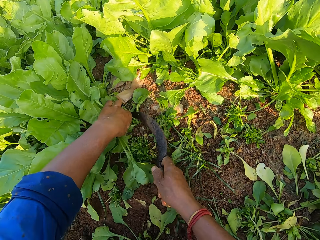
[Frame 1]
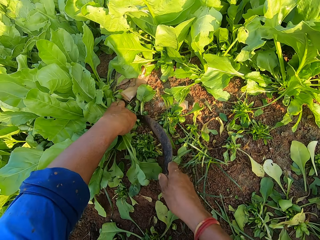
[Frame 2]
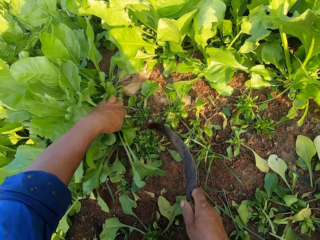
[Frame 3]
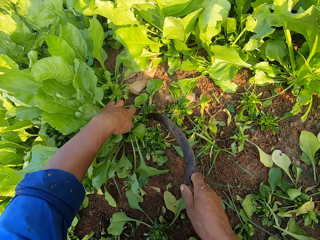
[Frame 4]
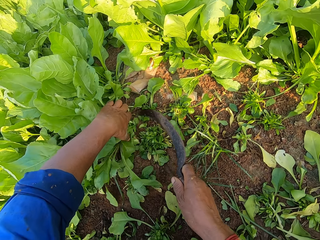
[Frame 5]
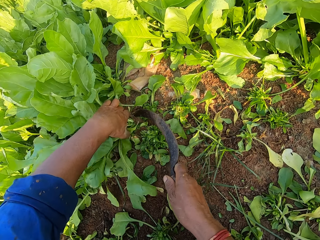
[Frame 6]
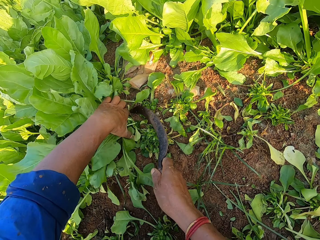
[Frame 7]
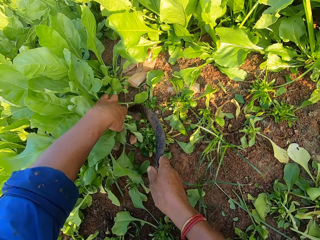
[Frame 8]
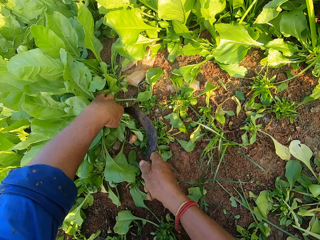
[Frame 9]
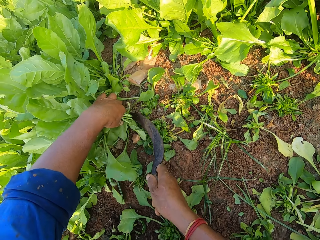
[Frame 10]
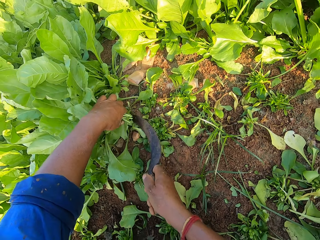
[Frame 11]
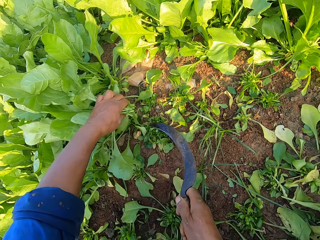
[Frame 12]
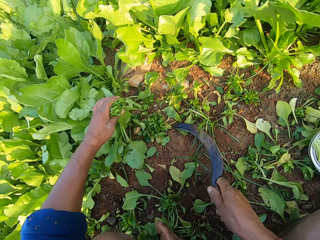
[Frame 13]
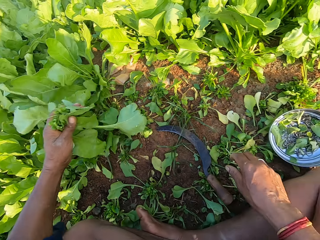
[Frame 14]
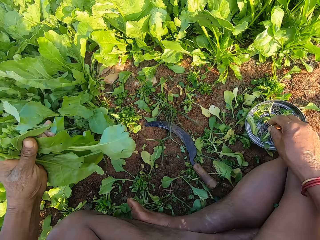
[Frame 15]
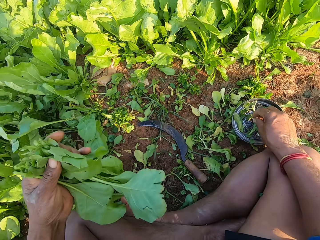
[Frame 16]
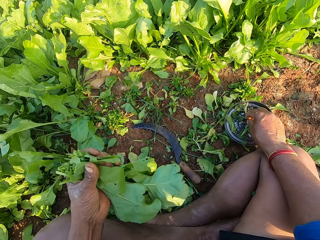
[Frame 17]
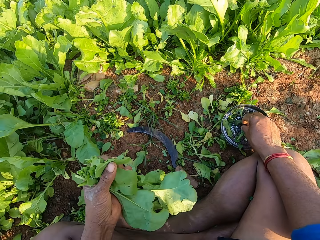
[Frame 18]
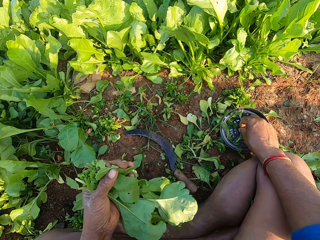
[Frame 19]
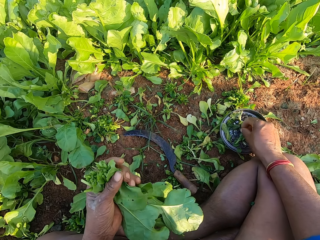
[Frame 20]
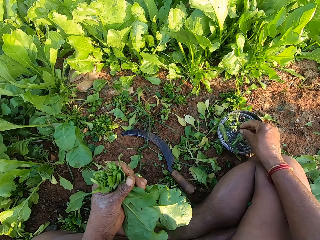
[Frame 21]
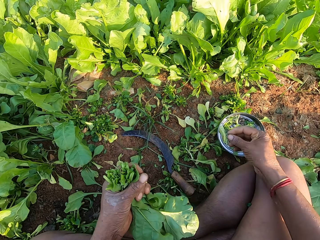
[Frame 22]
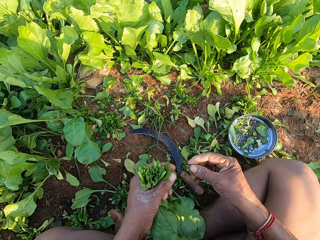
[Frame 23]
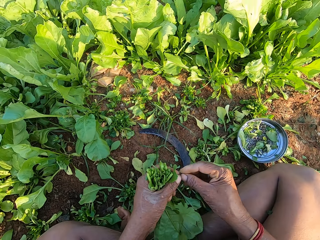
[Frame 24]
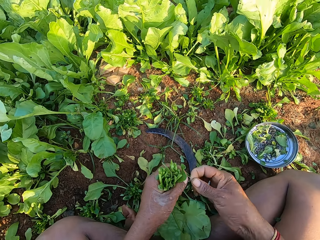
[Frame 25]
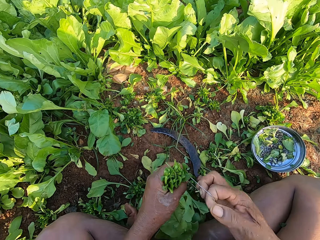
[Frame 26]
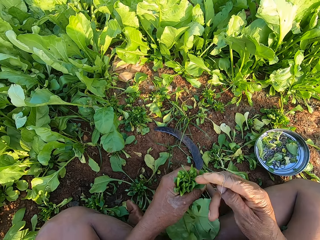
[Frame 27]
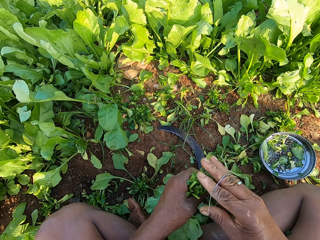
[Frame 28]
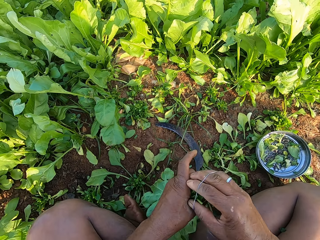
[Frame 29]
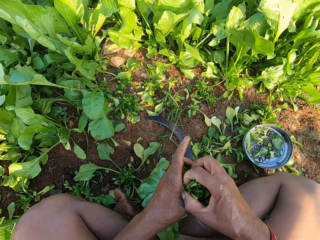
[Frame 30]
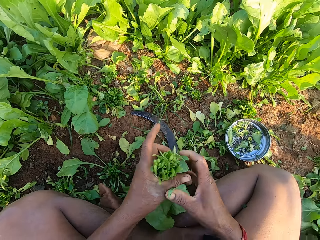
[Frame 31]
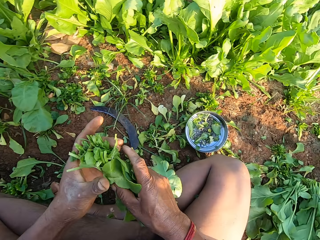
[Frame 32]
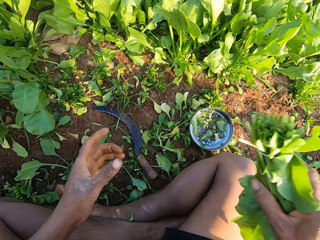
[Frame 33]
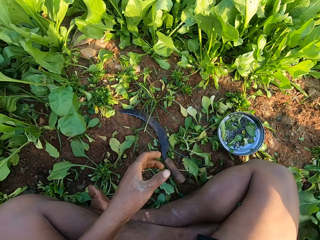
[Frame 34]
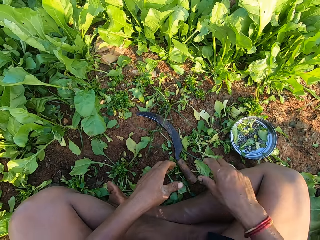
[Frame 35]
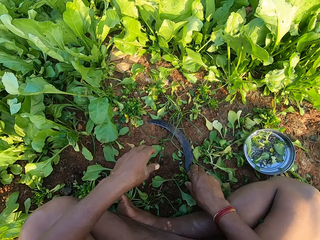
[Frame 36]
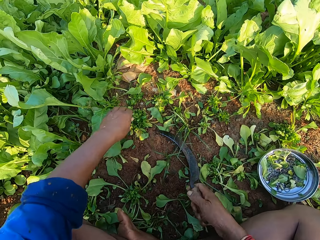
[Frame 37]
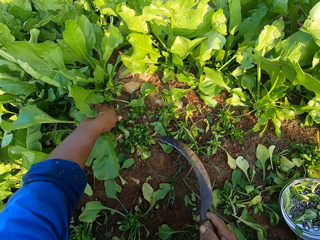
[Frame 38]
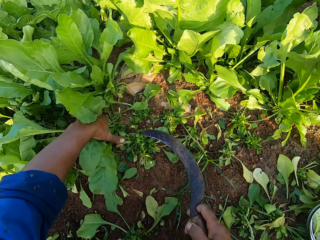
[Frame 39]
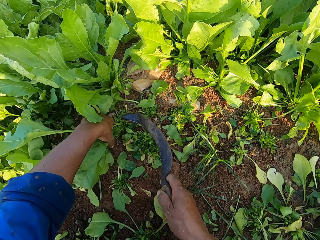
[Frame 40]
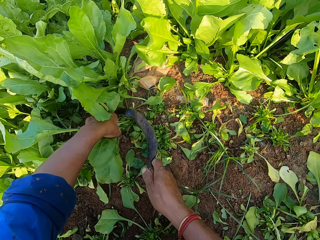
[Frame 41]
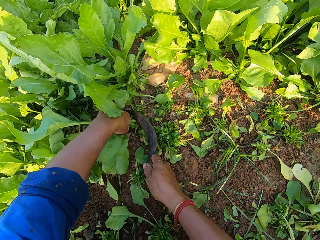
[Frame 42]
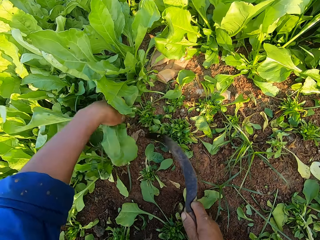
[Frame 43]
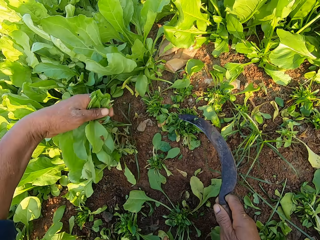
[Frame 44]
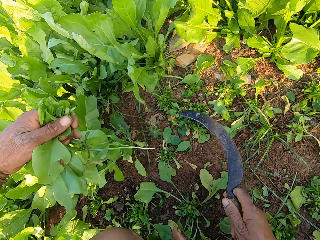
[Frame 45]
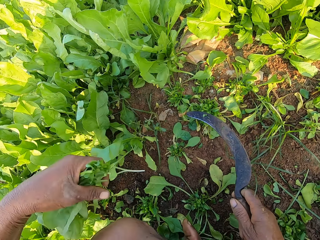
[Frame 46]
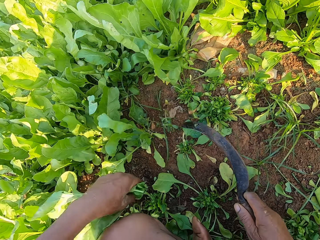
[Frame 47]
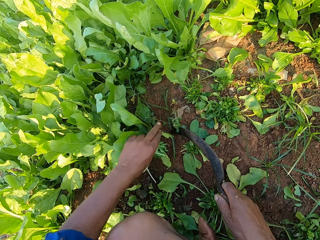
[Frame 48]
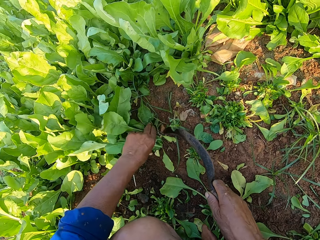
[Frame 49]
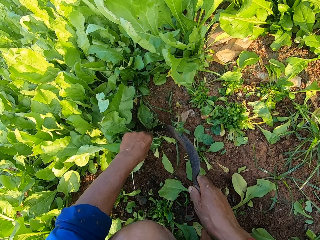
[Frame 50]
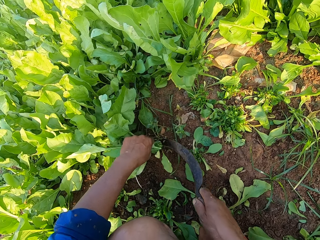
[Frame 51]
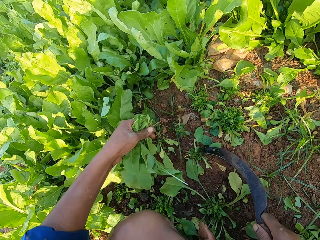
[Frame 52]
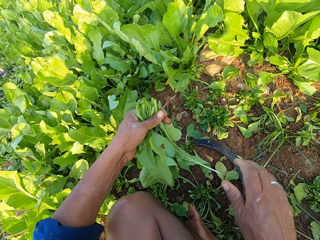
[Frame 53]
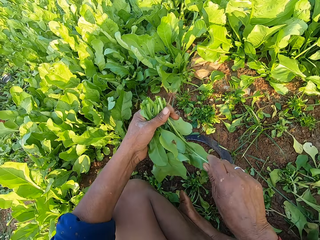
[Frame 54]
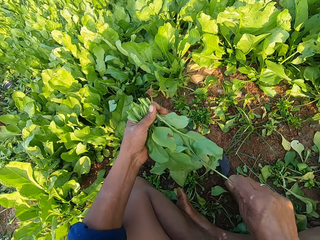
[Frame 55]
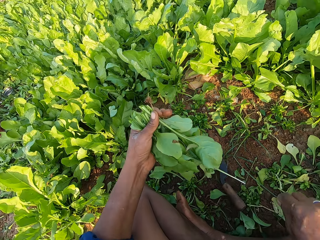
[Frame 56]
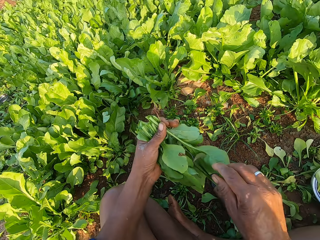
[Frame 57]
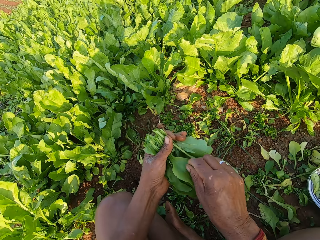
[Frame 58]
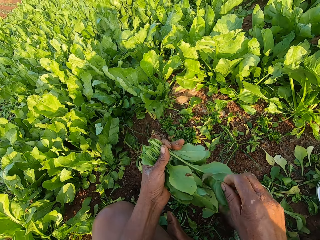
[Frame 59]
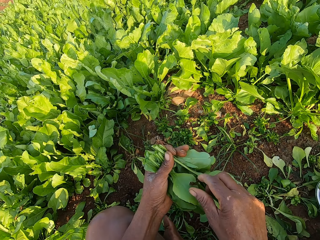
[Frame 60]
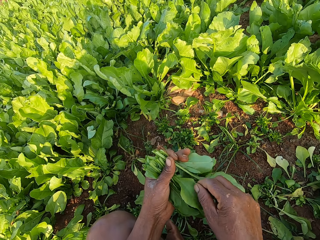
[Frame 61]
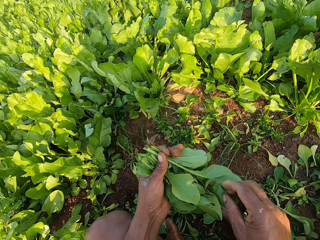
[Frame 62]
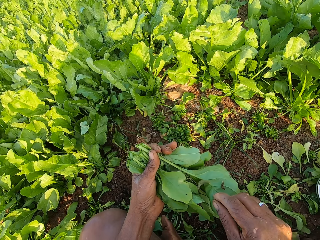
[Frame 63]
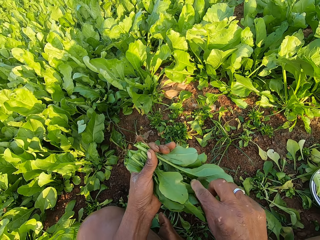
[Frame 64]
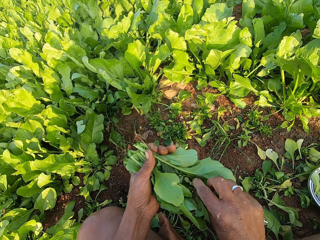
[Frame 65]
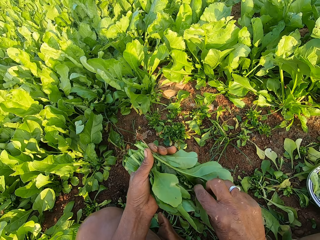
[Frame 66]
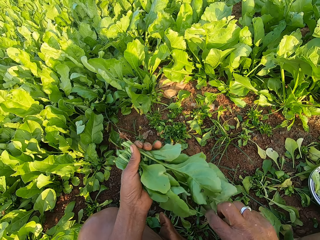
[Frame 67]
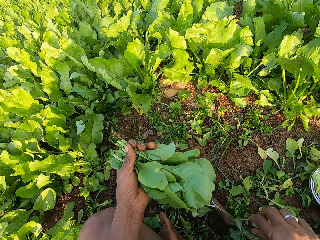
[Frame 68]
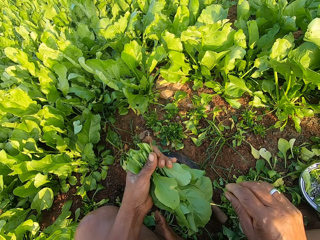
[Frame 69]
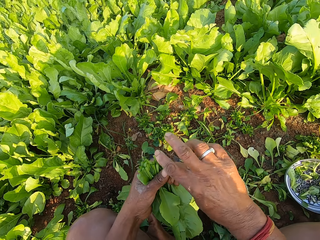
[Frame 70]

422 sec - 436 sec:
The camera wearer cuts the collard green leaves in his left hand with a sickle in his right hand. He drops the sickle on the ground with his right hand. He picks a rubber band from the lid on the ground with his right hand. He pulls the rubber band with both hands. He ties the collard green leaves in his left hand with the rubber band in his right hand. He passes the collard green leaves from his left hand to his right hand. He throws the collard green to the ground with his right hand. He picks the sickle from the ground with his right hand. He holds some collard green leaves with his left hand. He cuts the collard green leaves in his left hand with the sickle in his right hand. He holds the collard green leaves with his left hand. He cuts the collard green leaves in his left hand with the sickle in his right hand. He drops the sickle on the ground with his right hand. He pulls some collard green leaves from his left hand to the ground with his right hand.

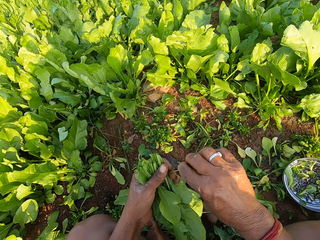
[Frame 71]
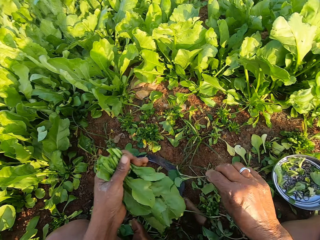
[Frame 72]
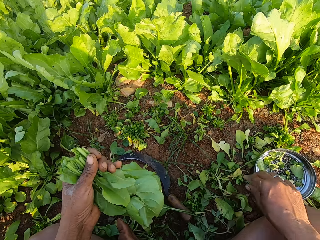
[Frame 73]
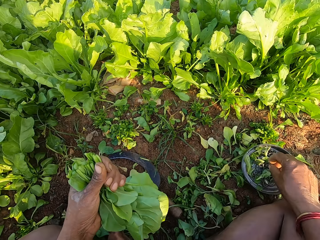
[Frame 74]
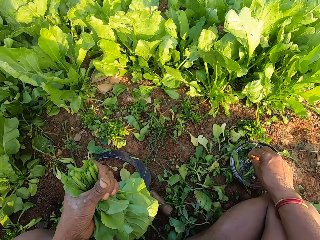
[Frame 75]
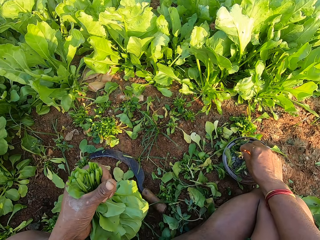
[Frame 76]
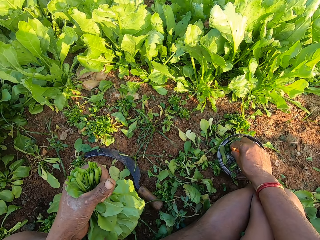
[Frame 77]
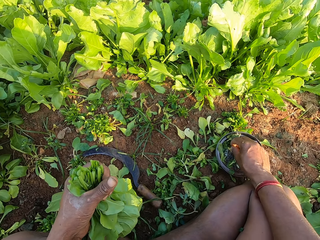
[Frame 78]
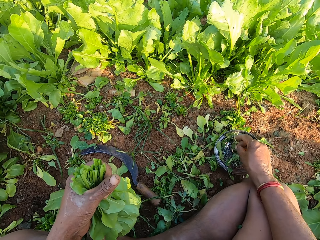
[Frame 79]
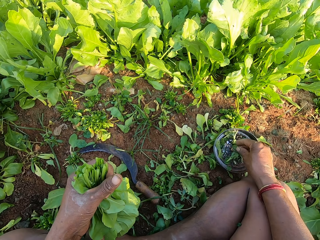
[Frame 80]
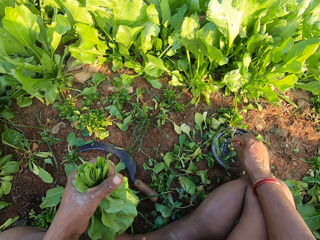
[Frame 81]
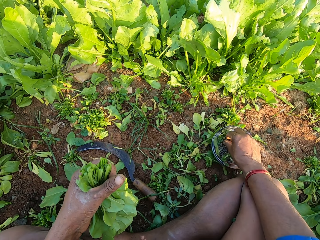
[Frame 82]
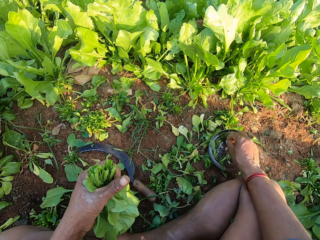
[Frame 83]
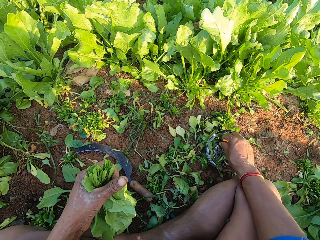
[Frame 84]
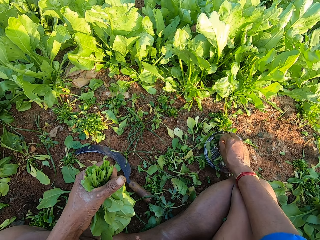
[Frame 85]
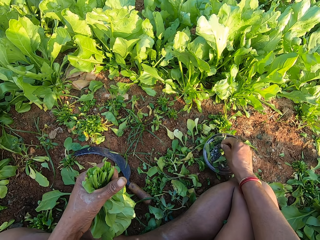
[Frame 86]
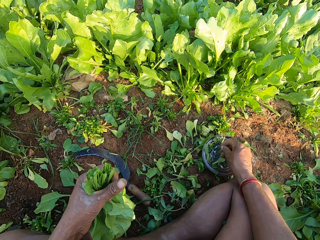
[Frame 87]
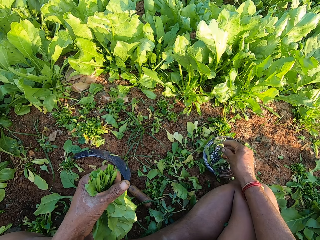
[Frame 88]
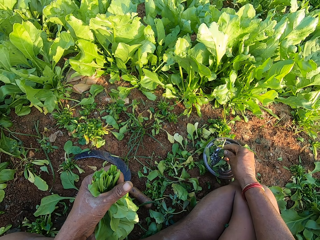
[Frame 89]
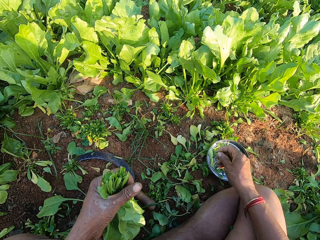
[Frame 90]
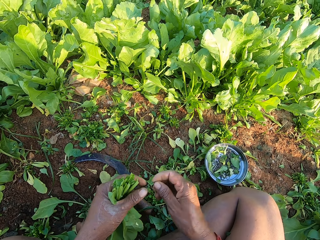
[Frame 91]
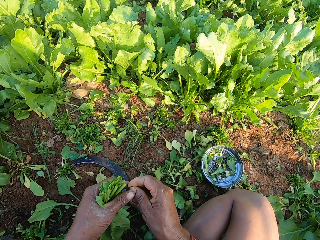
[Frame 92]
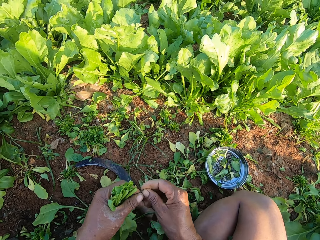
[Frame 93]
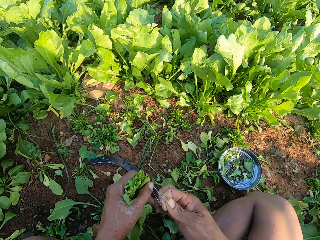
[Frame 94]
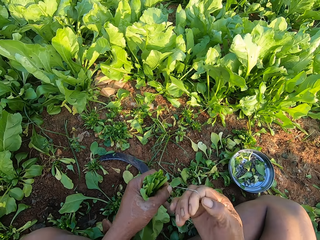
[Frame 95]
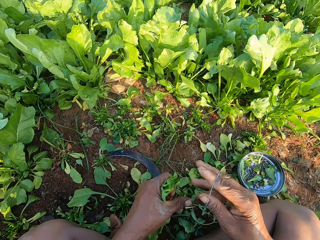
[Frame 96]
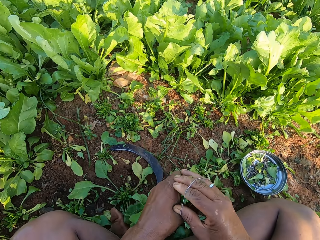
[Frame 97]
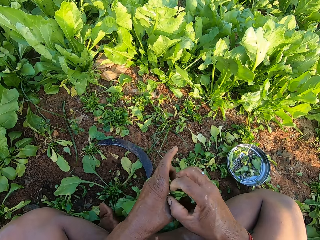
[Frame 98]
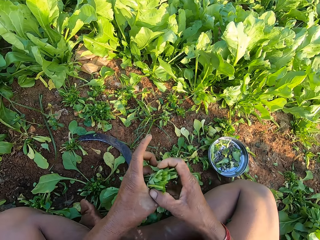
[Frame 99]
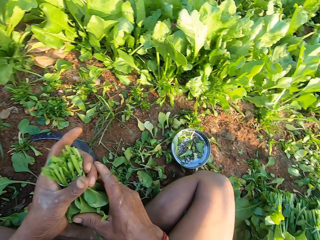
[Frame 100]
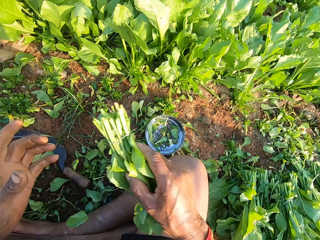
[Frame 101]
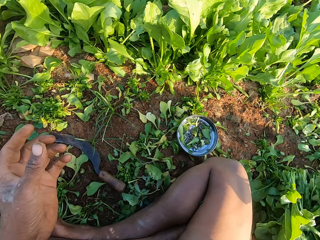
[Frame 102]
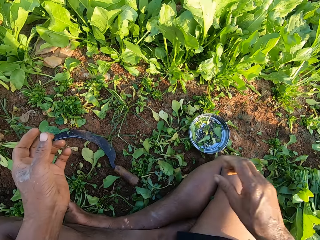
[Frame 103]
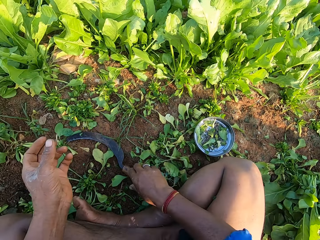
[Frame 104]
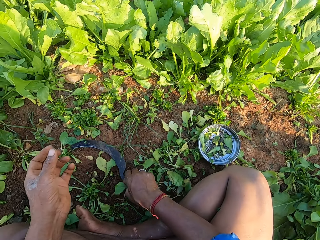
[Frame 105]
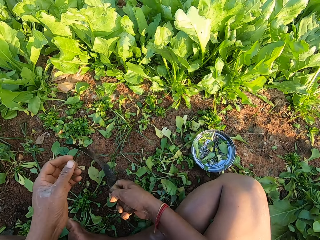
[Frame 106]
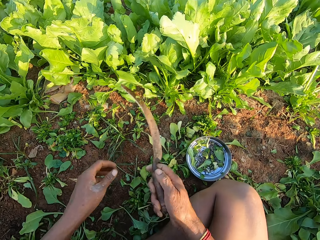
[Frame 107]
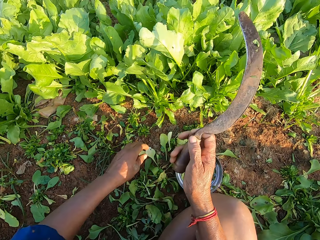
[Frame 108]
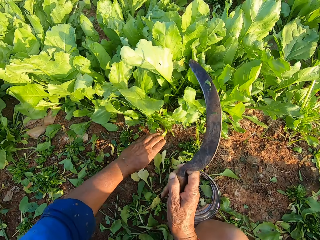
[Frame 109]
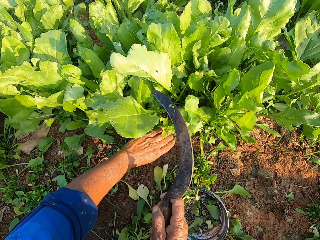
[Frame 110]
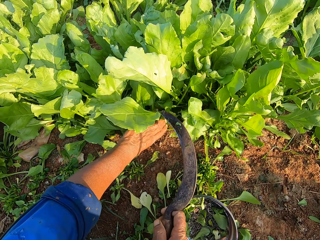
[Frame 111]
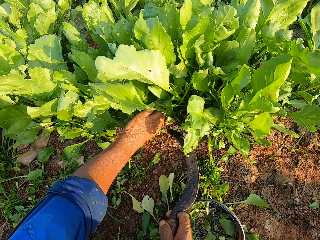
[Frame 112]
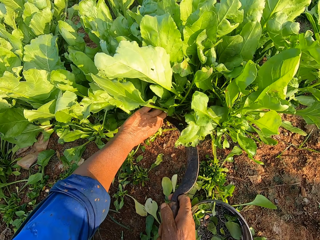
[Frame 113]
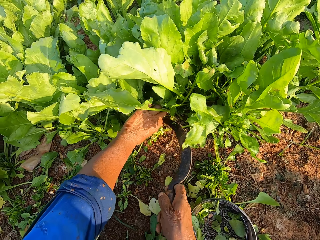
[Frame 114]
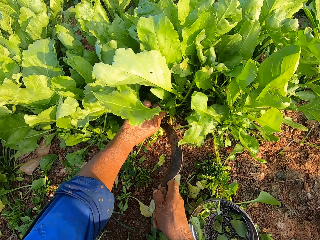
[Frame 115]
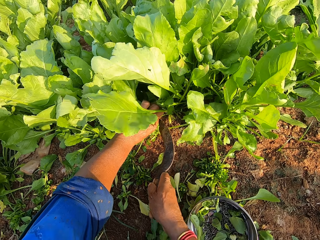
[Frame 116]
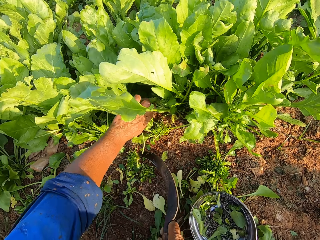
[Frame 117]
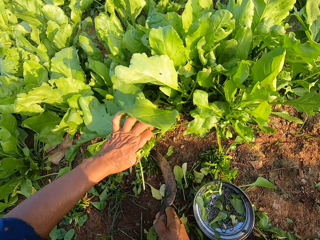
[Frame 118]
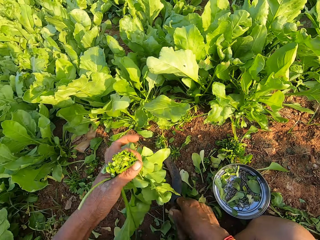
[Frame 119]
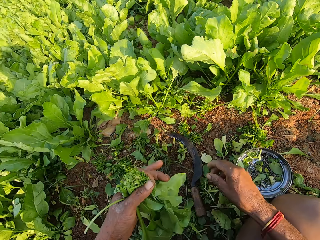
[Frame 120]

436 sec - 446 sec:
The camera wearer picks a rubber band from the lid on the ground with his right hand. He pulls the rubber band with both hands. He ties the collard green leaves in his left hand with the rubber band in his right hand. He passes the collard green leaves from his left hand to his right hand. He throws the collard green to the ground with his right hand. He picks the sickle from the ground with his right hand. He holds some collard green leaves with his left hand. He cuts the collard green leaves in his left hand with the sickle in his right hand.
